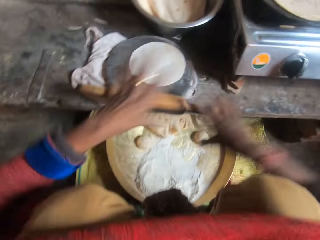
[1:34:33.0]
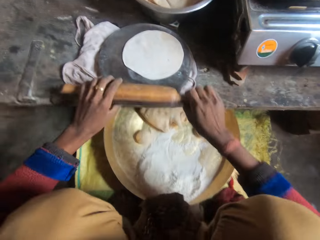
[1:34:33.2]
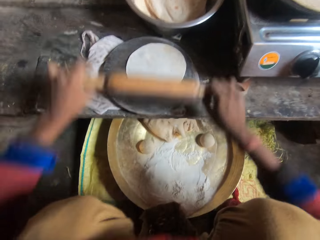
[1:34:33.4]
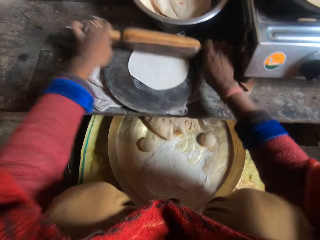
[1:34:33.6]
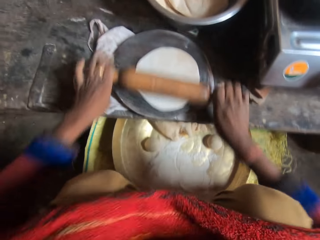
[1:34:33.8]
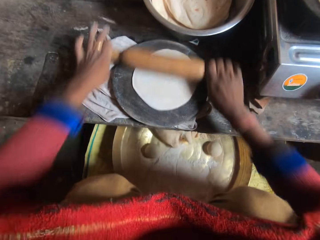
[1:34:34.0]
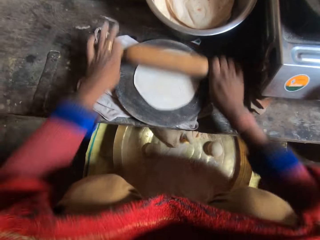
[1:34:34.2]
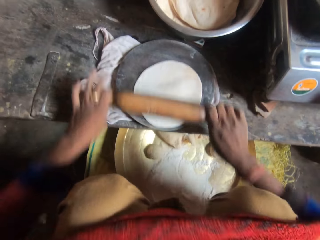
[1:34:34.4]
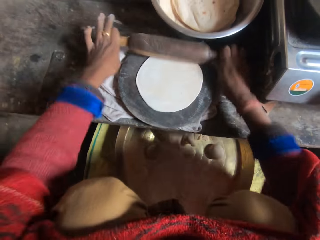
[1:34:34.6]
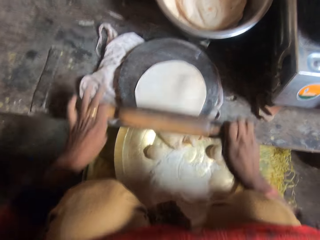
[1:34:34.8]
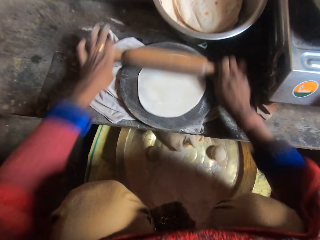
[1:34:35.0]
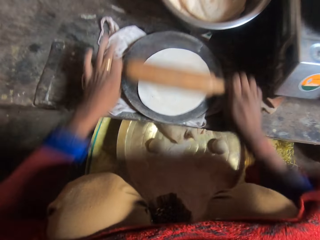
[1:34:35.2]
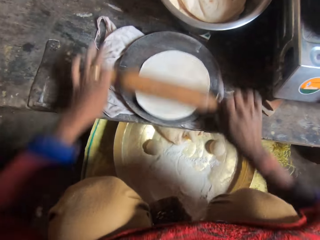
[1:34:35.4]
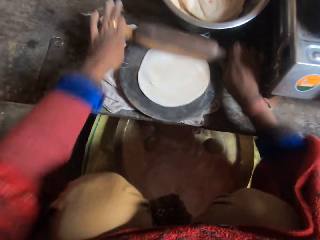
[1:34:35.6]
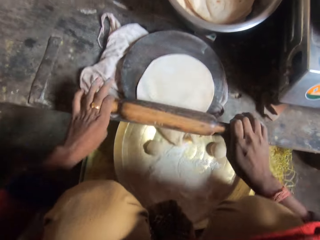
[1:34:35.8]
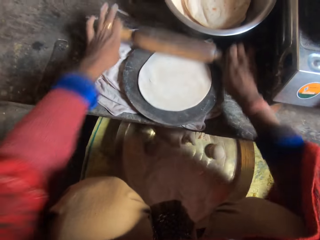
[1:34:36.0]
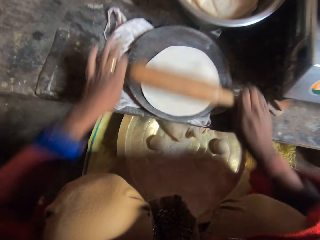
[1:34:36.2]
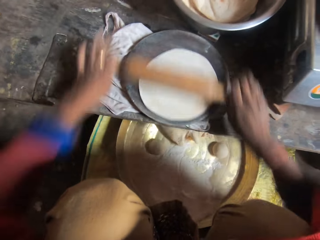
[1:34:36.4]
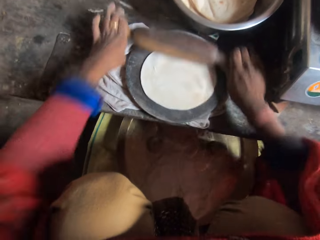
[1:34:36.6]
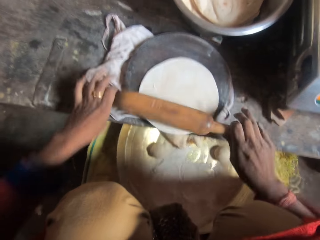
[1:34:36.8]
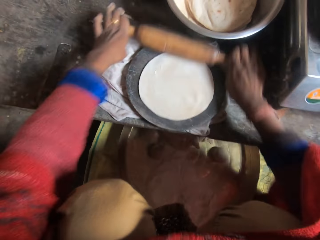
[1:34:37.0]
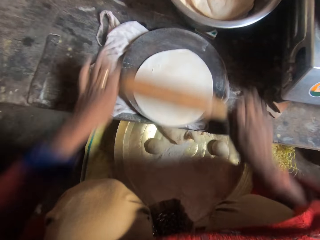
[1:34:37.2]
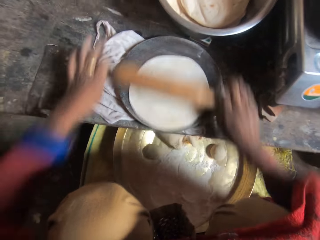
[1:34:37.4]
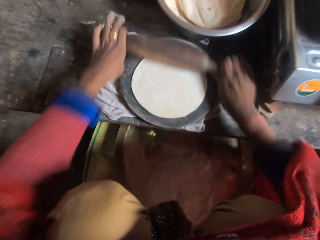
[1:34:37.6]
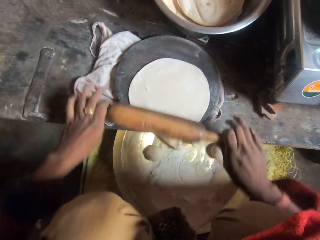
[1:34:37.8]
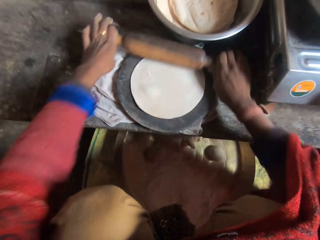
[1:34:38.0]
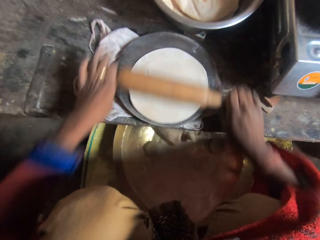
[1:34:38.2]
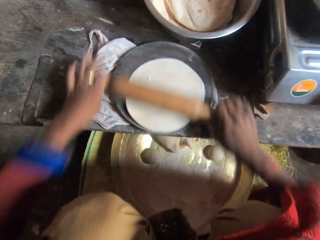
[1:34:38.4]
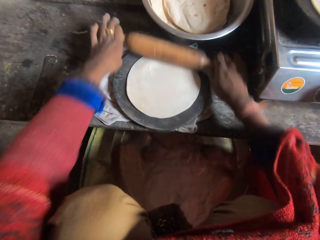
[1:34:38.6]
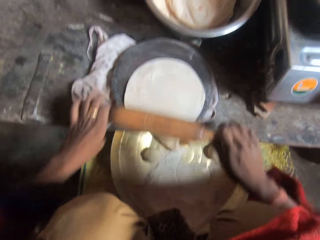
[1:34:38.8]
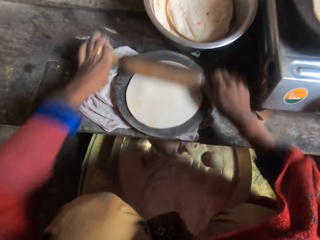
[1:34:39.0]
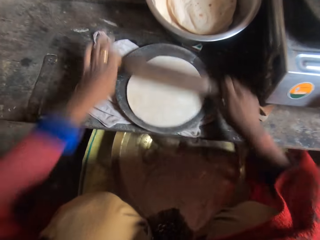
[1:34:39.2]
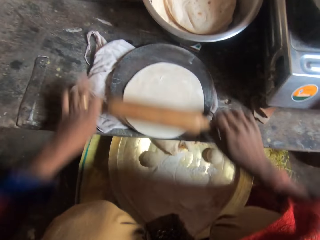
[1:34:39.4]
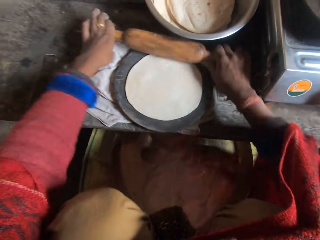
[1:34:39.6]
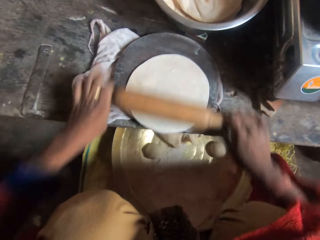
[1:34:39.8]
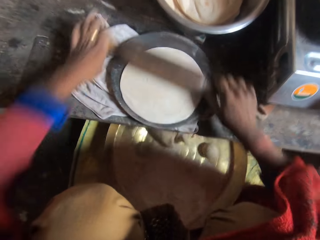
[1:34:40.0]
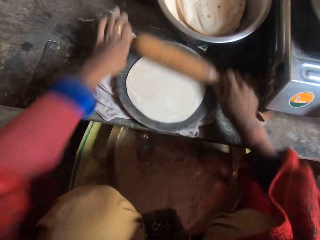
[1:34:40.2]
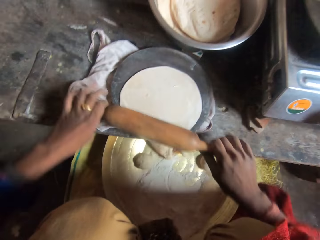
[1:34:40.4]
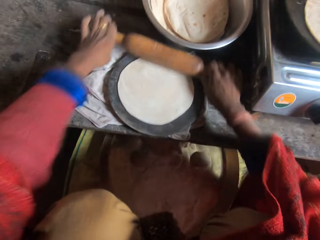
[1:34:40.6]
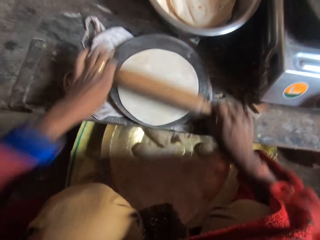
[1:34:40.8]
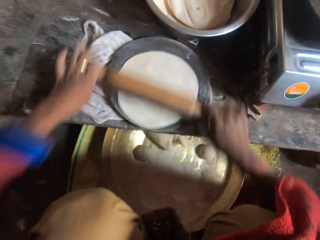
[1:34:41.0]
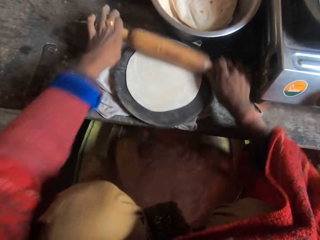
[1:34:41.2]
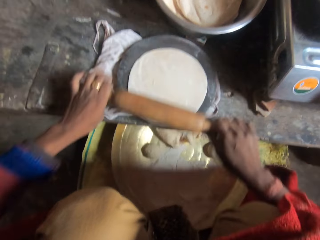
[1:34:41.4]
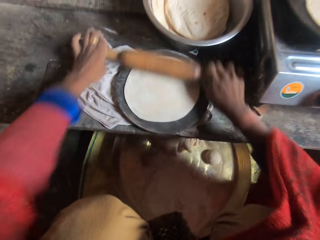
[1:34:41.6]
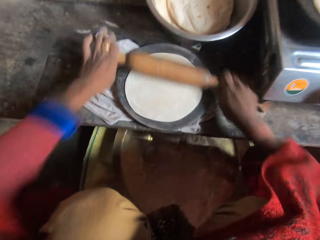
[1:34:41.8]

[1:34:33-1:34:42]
The camera wearer pushes the cloth backwards with her hand. She lowers her hands. She holds the rolling pin with her hands. She moves her hands forward. She flattens the dough with the rolling pin. She talks to a woman. She flattens the dough with the rolling pin. A man talks to the camera wearer. The woman talks to the camera wearer.

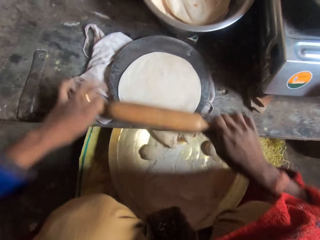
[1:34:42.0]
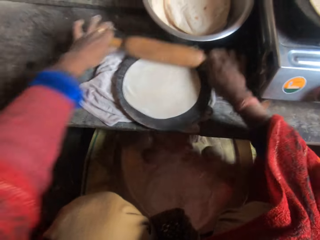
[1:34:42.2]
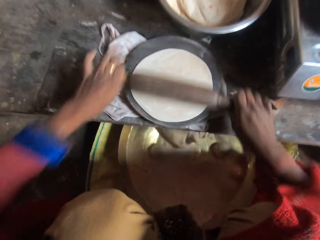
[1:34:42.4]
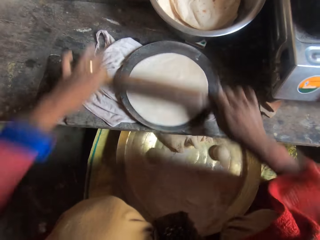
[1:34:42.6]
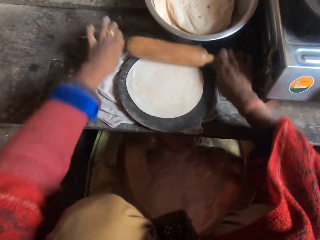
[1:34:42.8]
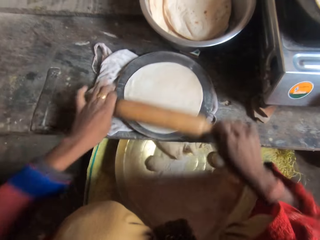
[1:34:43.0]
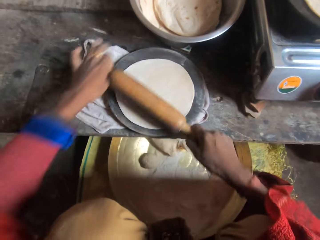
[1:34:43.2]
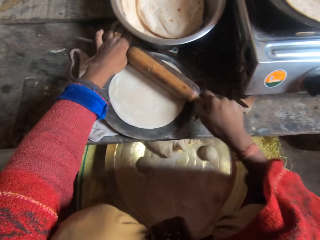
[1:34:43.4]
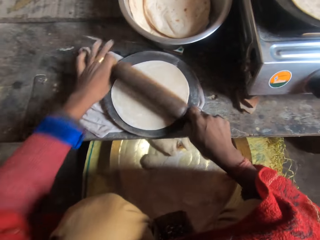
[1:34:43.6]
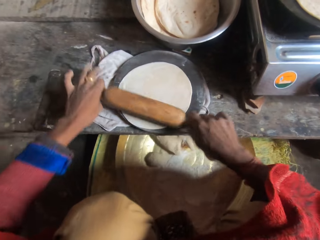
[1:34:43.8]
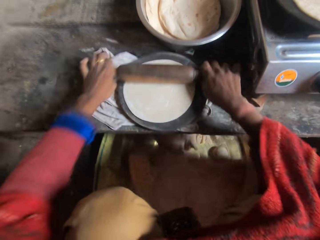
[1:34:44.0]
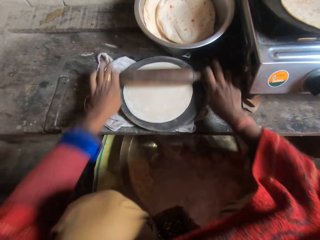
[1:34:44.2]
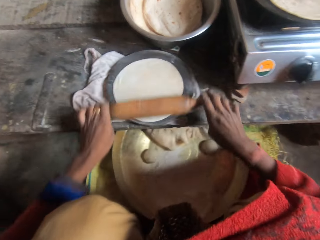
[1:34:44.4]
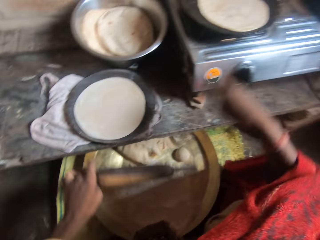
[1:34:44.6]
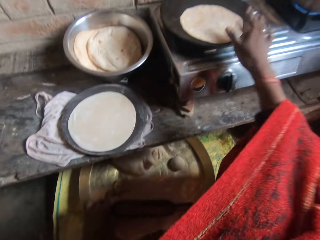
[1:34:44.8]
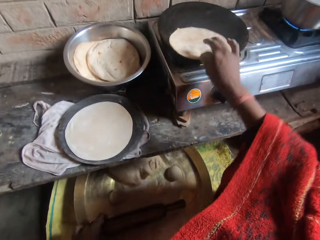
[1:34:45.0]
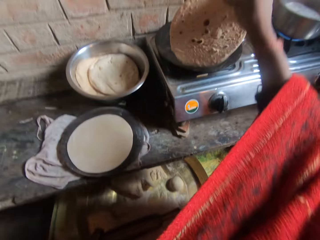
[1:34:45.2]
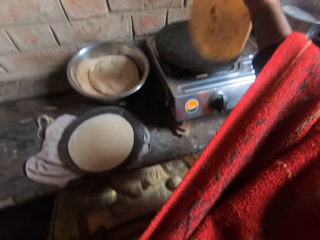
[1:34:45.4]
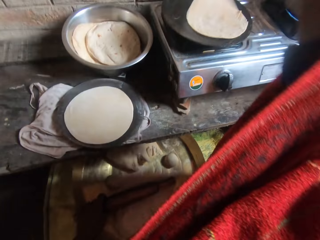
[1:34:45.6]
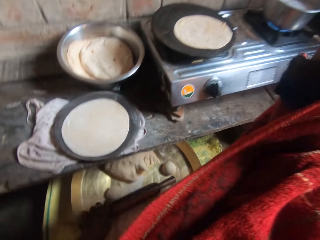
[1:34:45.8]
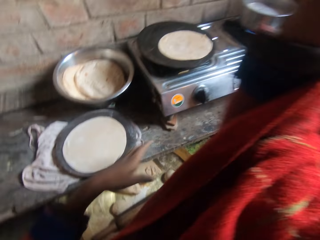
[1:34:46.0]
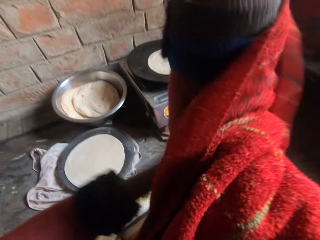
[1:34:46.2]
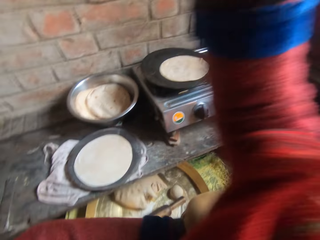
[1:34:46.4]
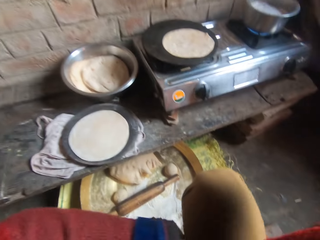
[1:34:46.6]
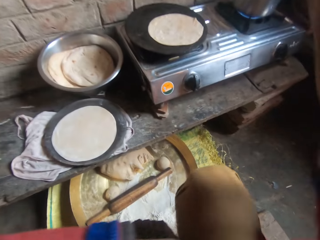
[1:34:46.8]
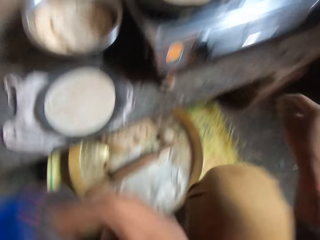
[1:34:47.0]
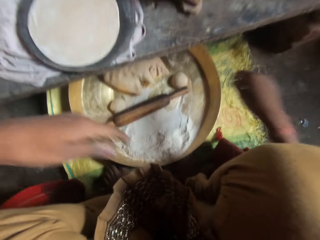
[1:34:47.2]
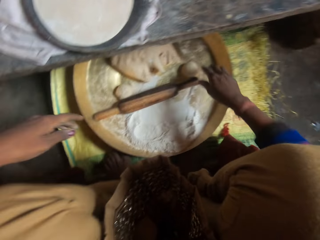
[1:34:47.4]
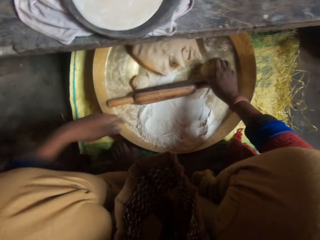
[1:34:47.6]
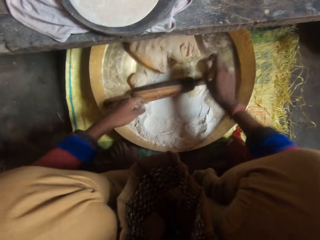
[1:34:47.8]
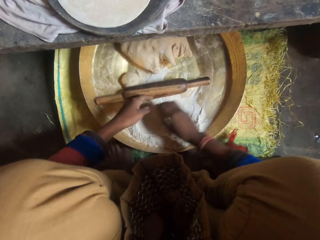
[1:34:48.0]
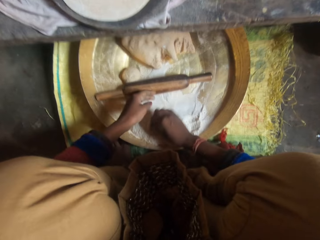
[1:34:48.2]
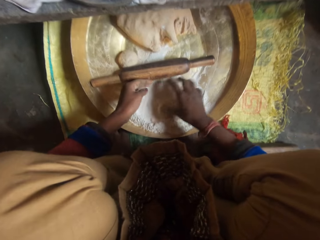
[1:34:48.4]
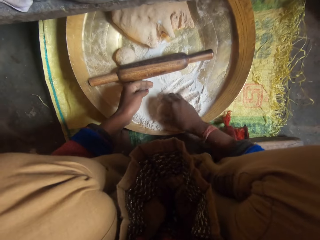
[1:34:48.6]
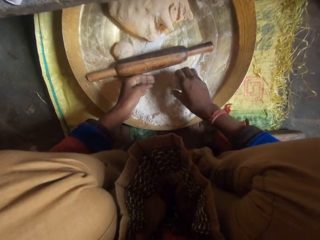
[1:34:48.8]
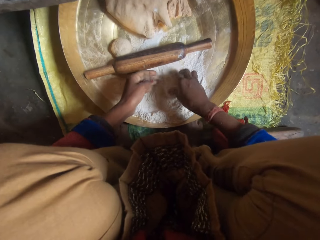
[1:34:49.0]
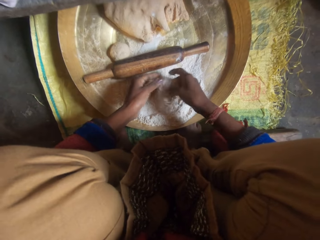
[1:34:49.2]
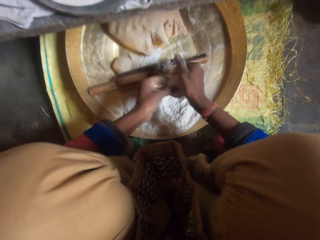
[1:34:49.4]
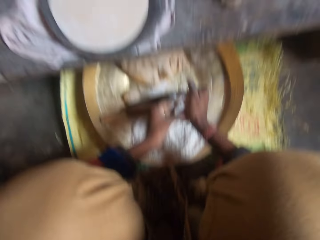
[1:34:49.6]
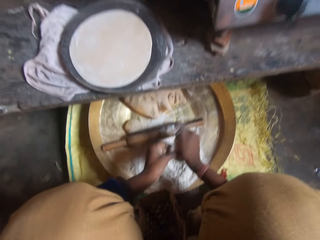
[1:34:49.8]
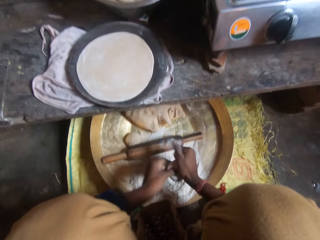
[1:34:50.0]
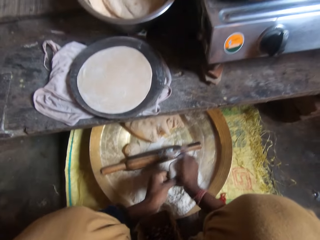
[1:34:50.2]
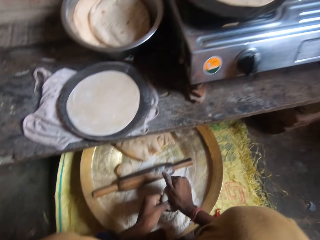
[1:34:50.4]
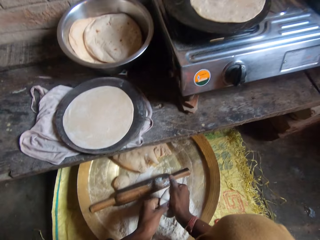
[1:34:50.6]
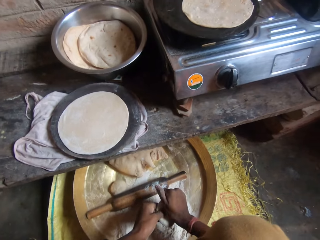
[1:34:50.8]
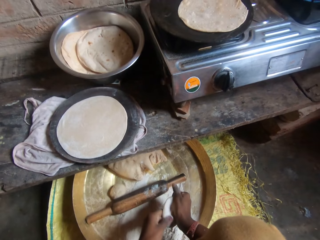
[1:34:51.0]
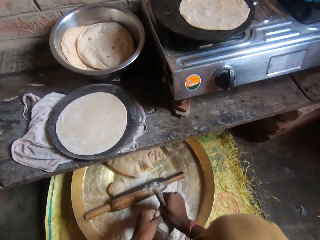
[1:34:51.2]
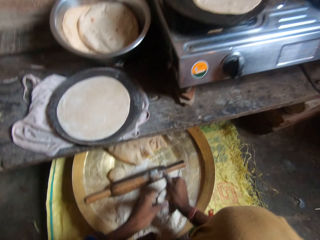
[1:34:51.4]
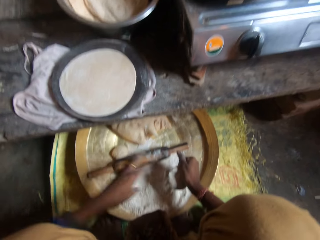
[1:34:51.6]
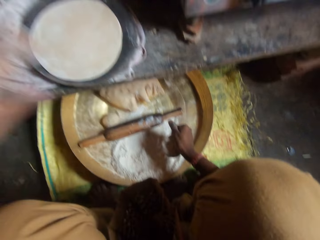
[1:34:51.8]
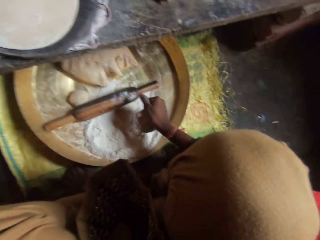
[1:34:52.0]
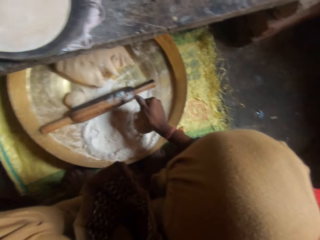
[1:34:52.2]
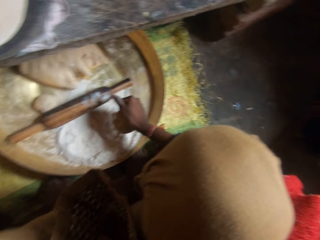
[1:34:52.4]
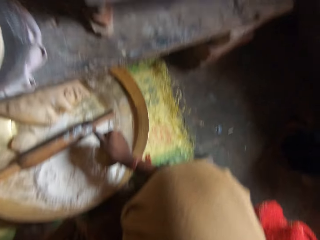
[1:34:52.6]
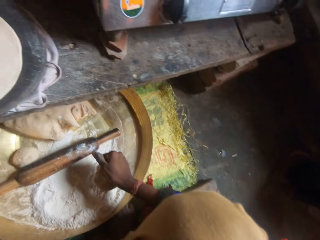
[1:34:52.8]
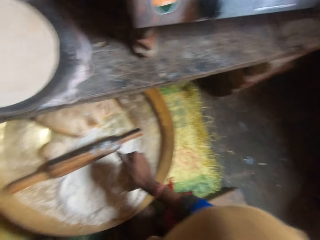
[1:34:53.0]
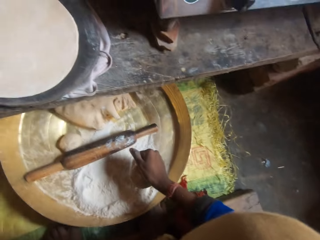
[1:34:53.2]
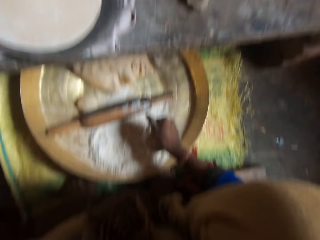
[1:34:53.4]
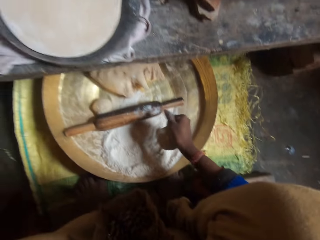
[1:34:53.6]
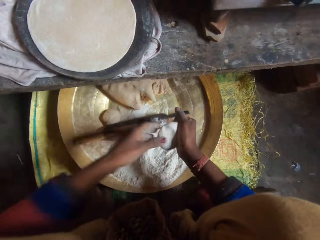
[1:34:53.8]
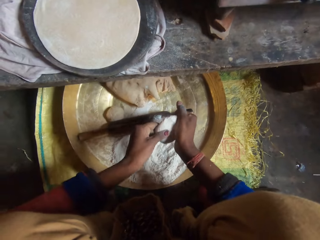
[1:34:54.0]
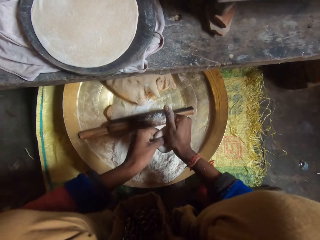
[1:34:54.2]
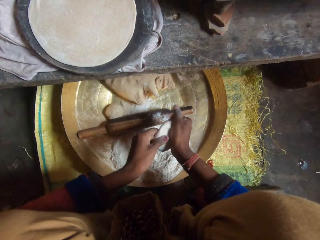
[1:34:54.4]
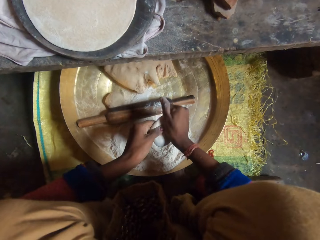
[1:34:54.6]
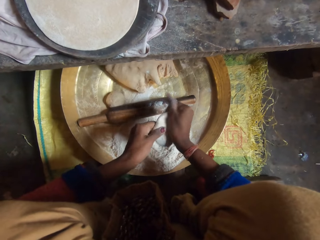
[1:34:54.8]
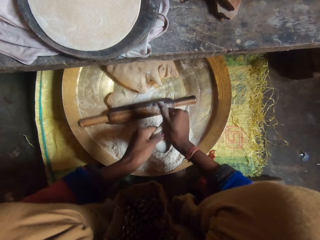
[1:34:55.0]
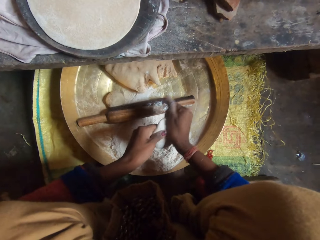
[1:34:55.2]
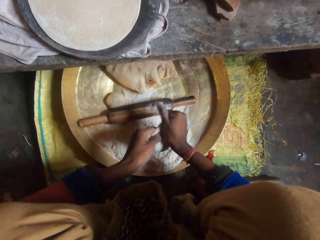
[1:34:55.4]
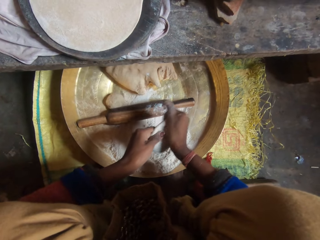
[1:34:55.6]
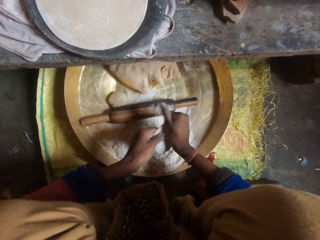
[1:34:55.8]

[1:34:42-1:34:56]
The camera wearer lowers her left hand. She places the rolling pin on the tray. She moves her hand forward. She moves the flatbread towards her. She picks up the flatbread. She adjusts the dough in the pan. She drops the flatbread on the flat pan. She moves her hand towards her. She adjusts her cloth. She moves her left hand towards her right hand. She pushes her cloth backwards. She lowers her hands. She talks to a woman. She picks up the dough on the tray. She molds the dough with flour with her hands. She moves the dough on the flour. The woman talks to the camera wearer. The camera wearer holds the dough with both her hands. She presses on the dough with her hands. She moves her left hand forward. She stares at the flour. She lowers her left hand. She holds the dough with both her hands. She presses on the dough with her hands.
